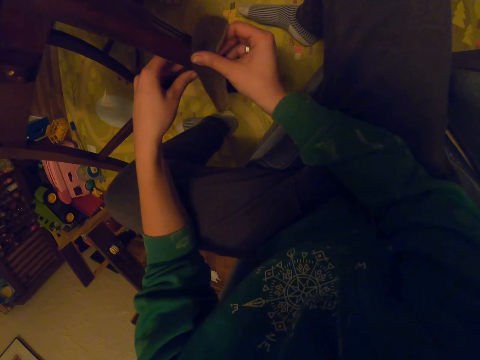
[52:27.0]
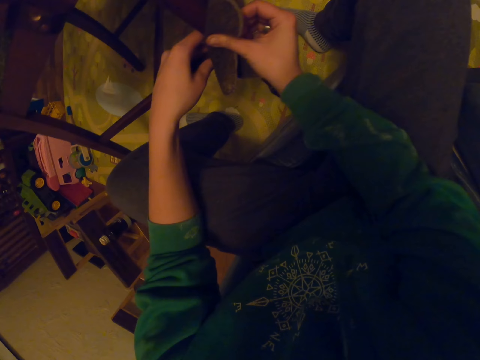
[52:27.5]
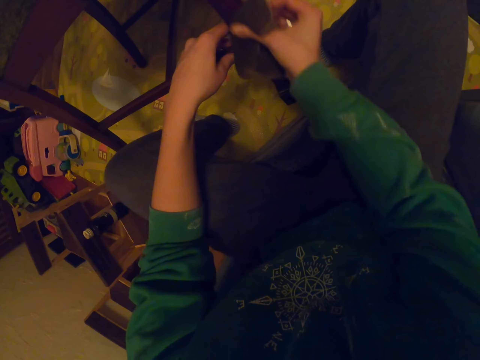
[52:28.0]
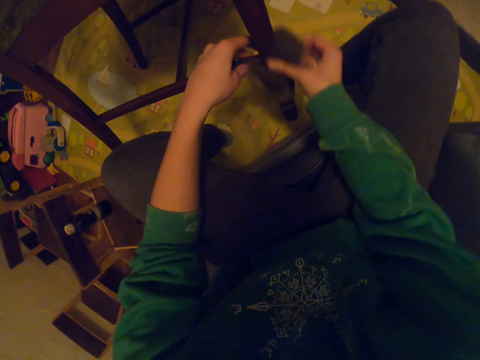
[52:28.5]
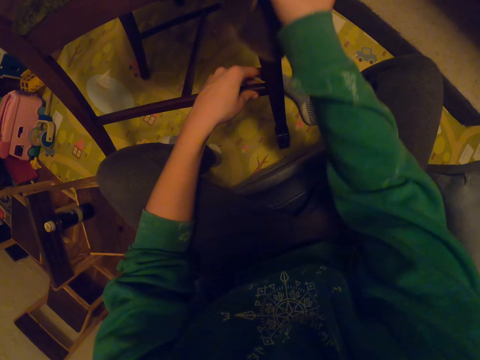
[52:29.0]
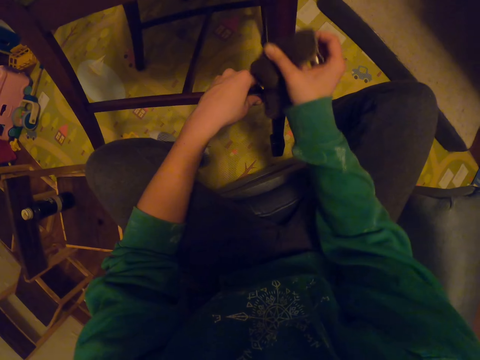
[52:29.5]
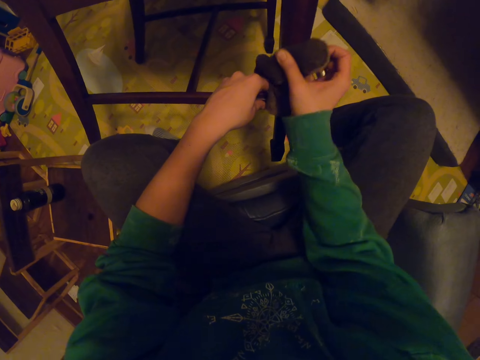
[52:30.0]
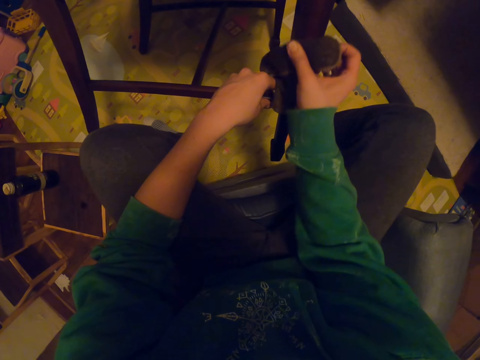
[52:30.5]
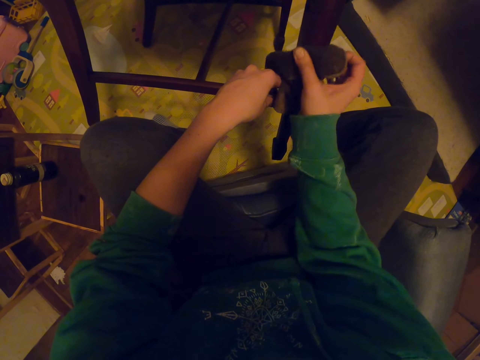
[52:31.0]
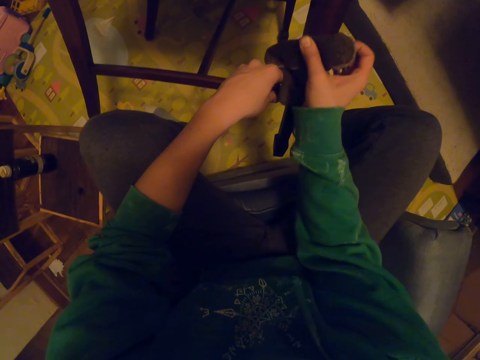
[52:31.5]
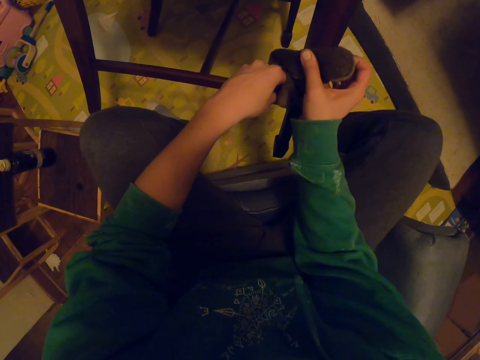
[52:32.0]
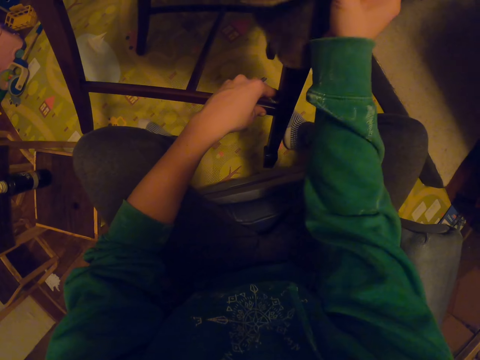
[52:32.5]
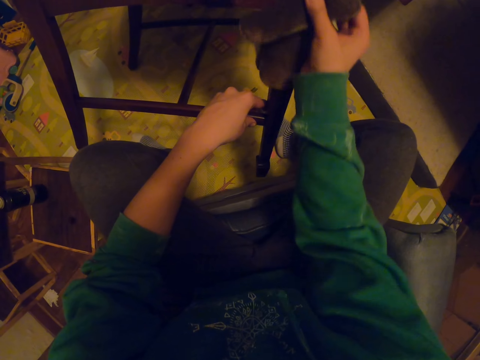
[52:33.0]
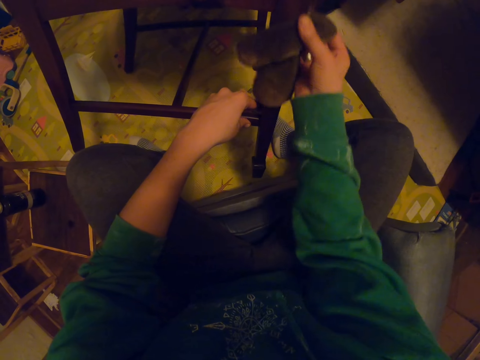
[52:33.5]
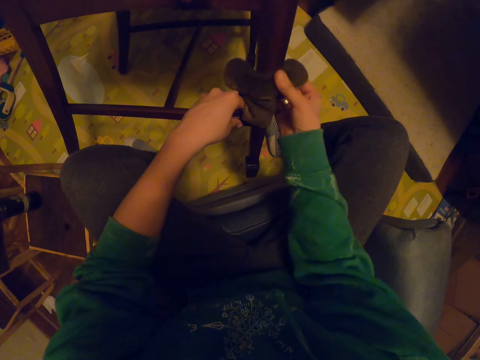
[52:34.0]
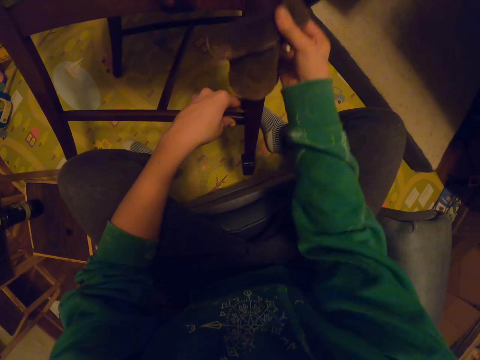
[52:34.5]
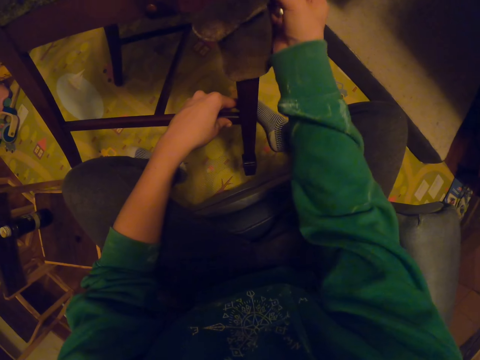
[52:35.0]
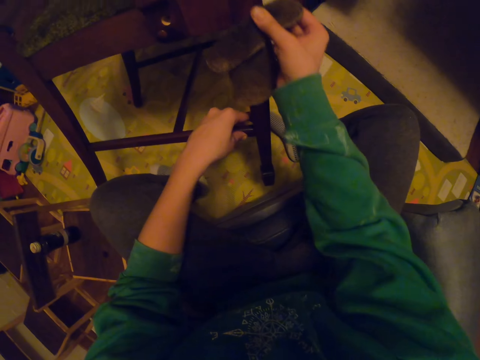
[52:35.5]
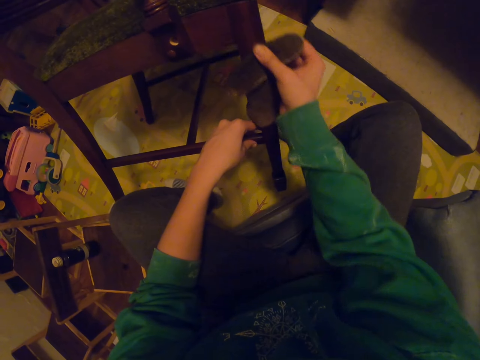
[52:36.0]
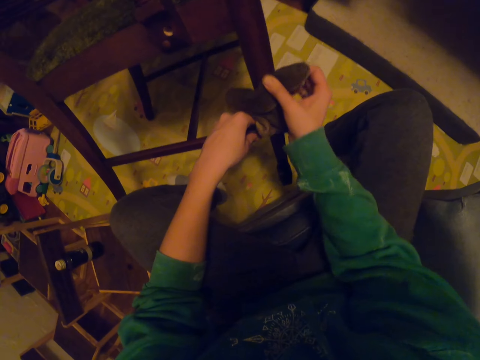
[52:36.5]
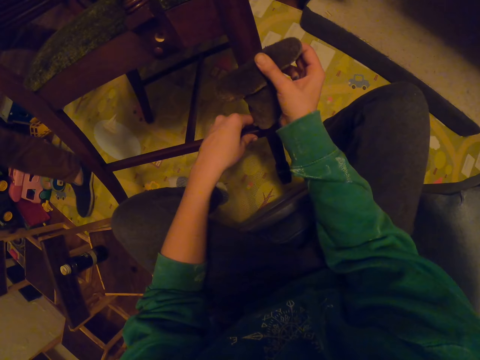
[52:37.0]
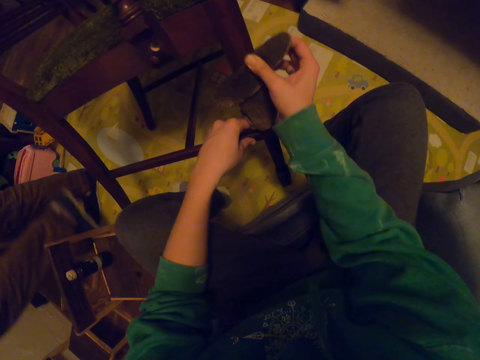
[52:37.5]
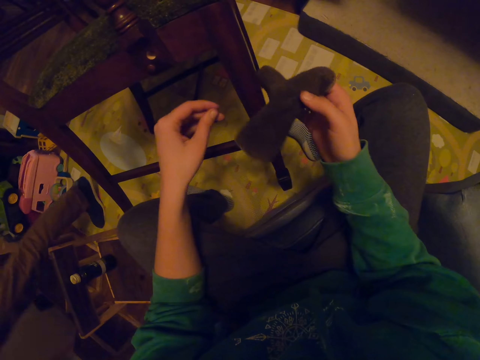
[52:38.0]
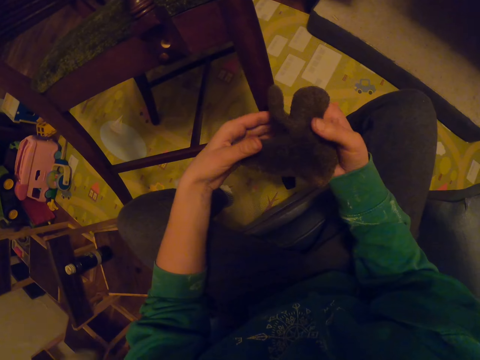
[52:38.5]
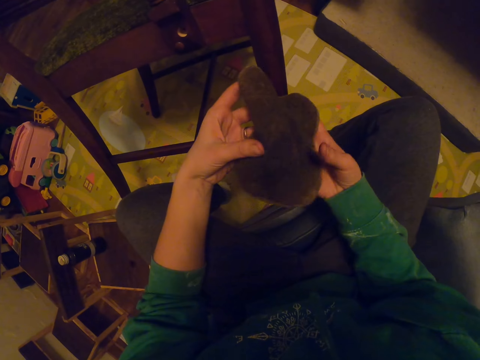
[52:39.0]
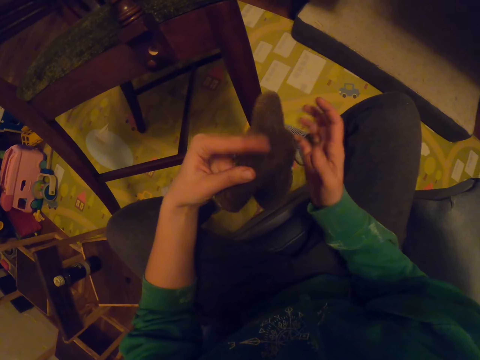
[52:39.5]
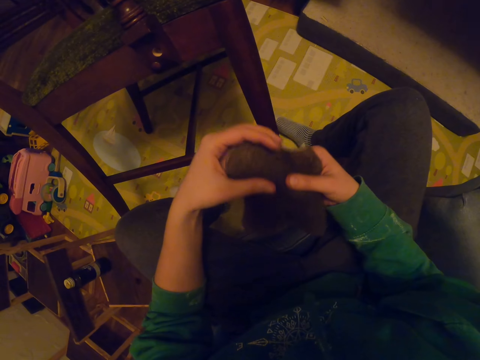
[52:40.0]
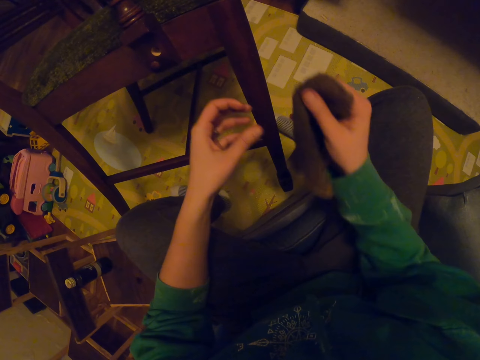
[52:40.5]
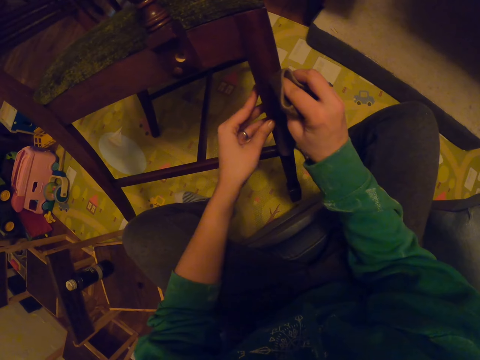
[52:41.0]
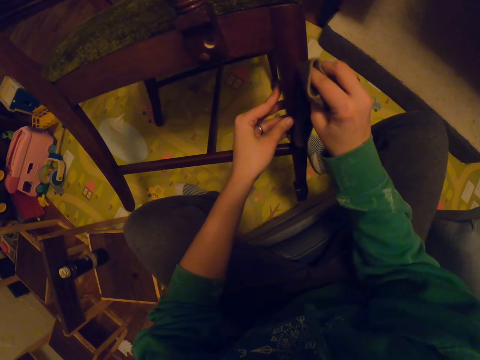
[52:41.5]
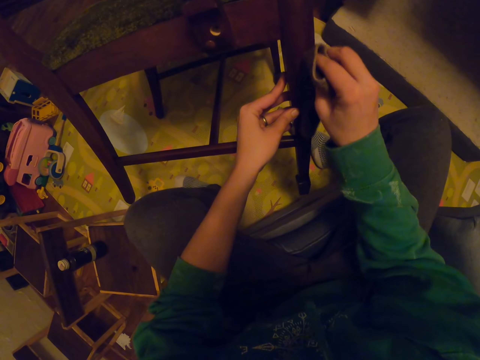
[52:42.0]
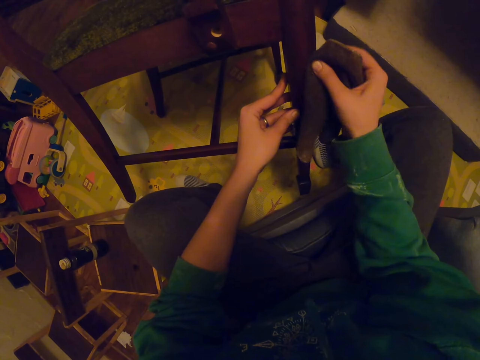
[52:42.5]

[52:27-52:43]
The camera wearer folds the towel. They wipe the towel.

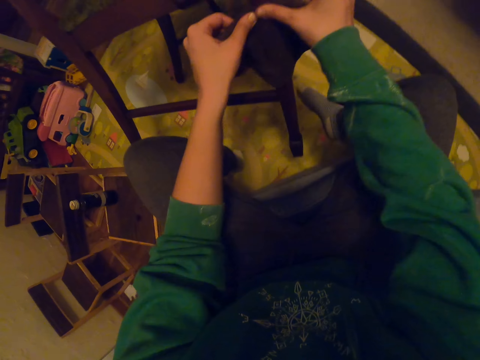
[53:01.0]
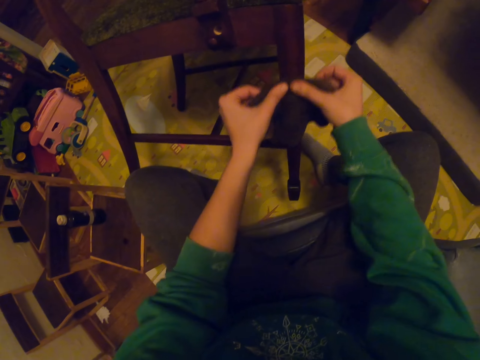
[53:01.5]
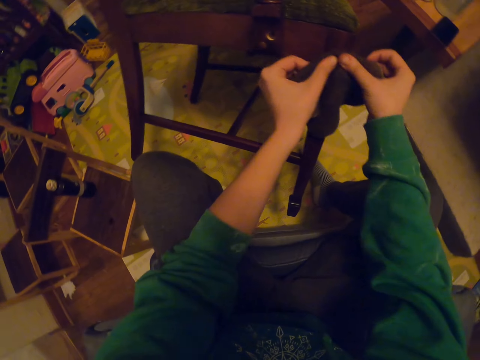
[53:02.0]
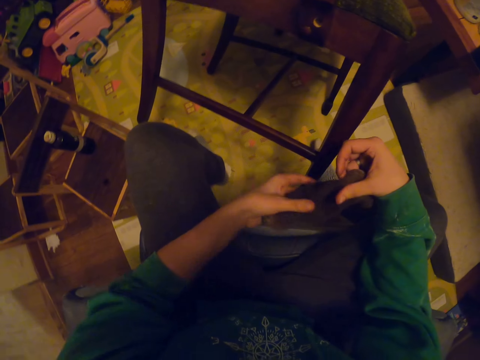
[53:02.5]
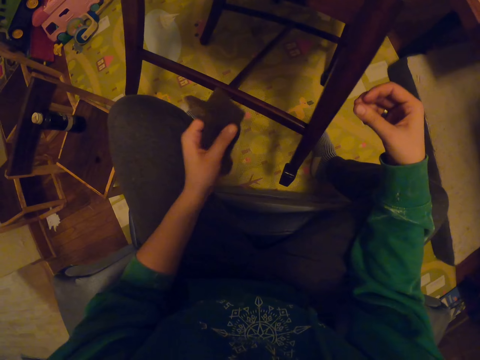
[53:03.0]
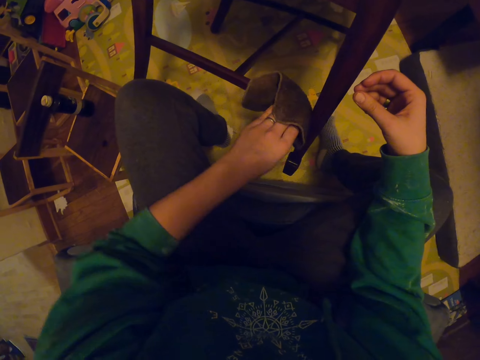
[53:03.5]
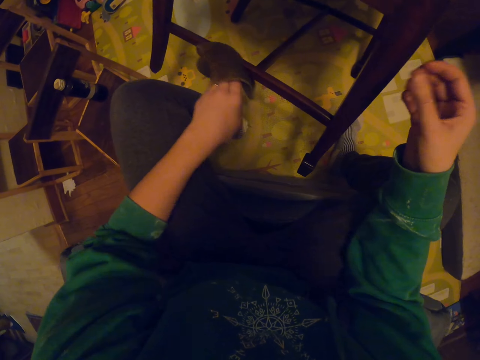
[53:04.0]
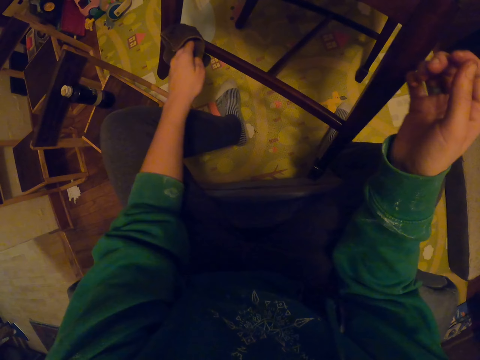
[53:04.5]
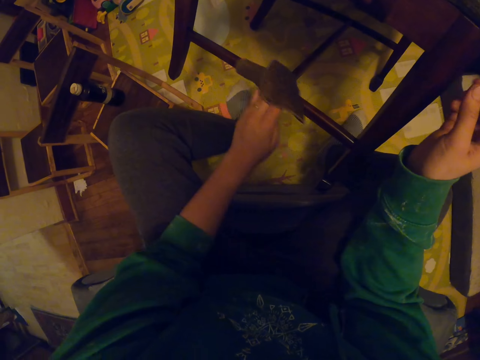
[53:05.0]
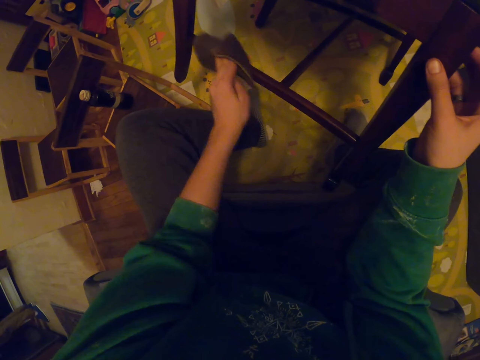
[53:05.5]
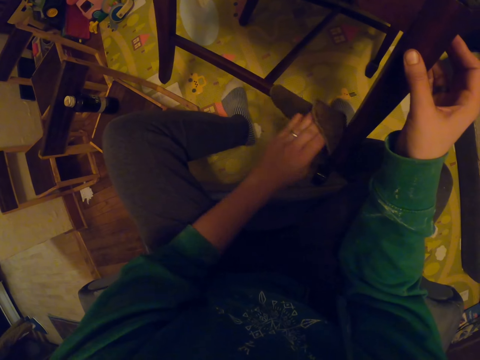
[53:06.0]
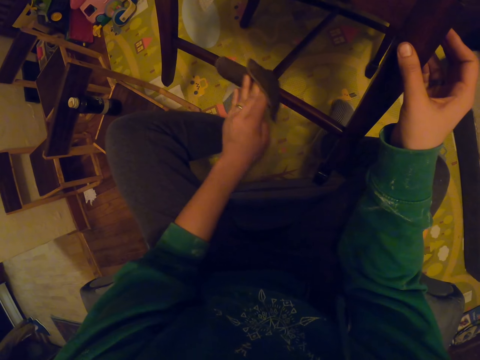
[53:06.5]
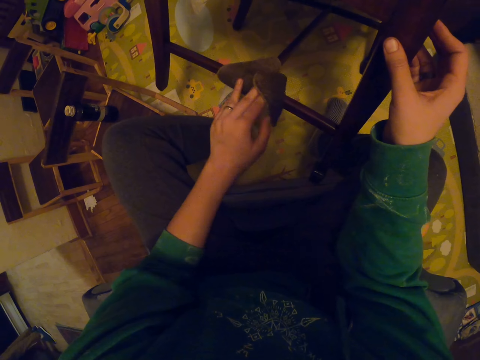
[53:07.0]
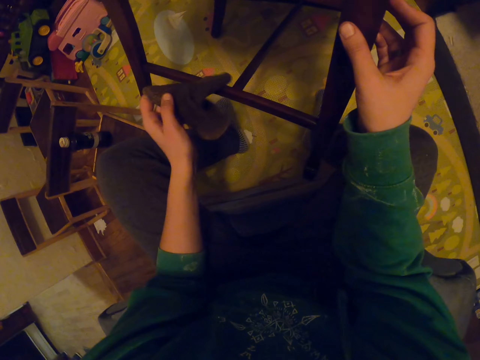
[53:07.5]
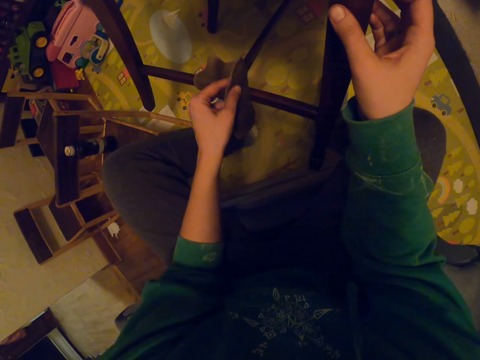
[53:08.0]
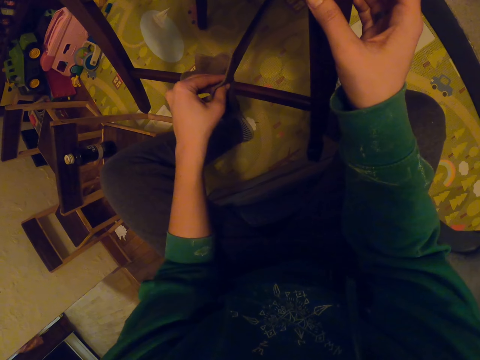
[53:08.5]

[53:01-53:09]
The camera wearer passes the towel to the left hand. They wipe the chair.

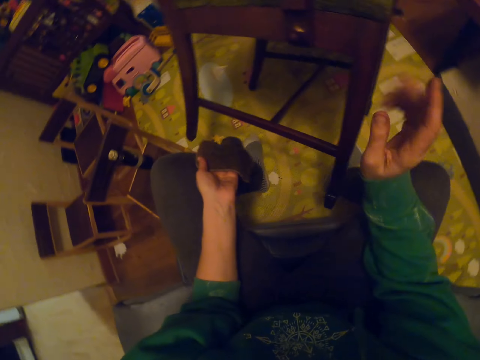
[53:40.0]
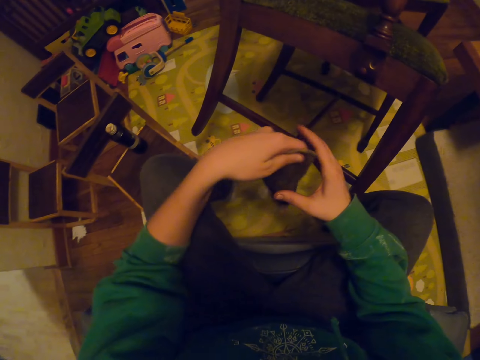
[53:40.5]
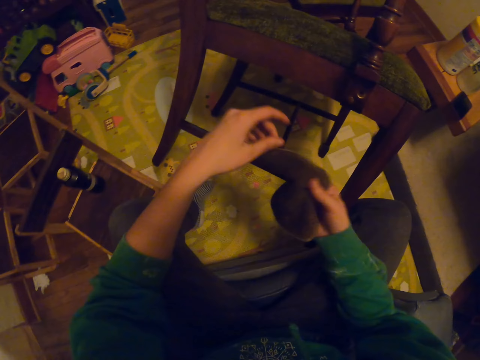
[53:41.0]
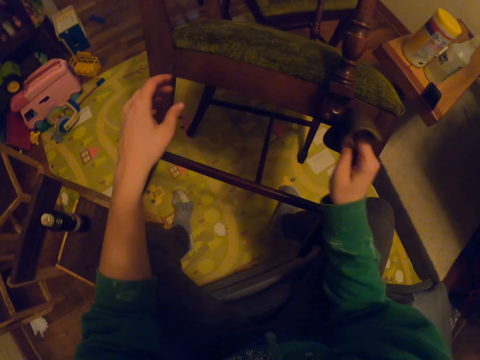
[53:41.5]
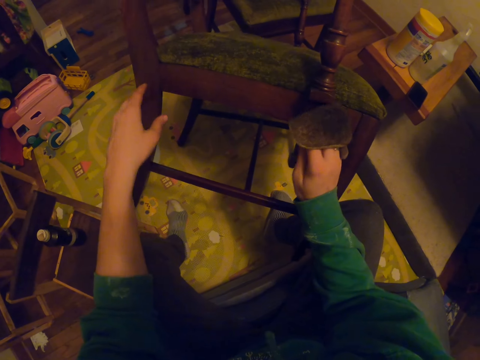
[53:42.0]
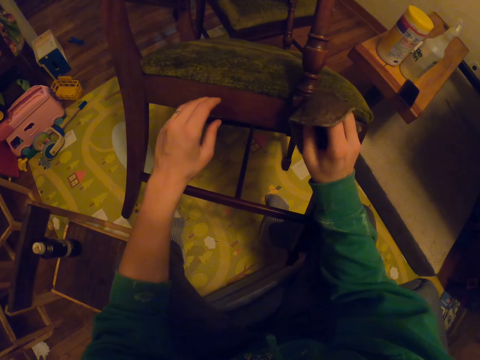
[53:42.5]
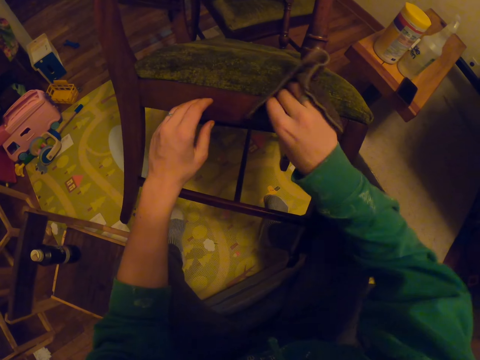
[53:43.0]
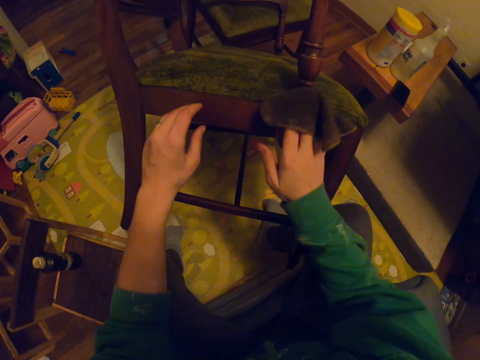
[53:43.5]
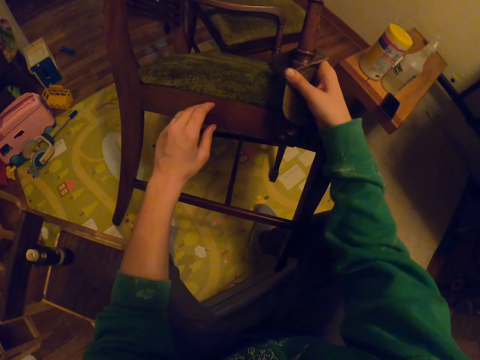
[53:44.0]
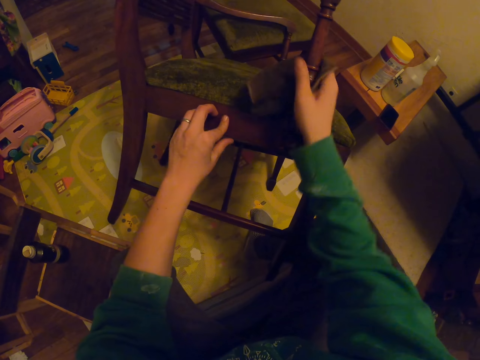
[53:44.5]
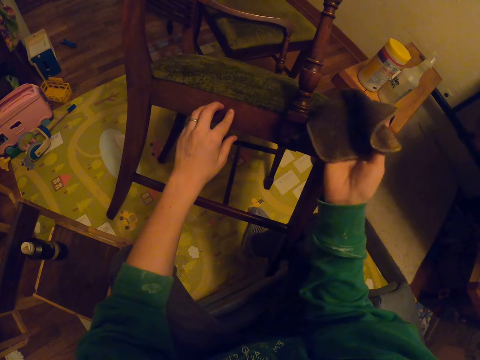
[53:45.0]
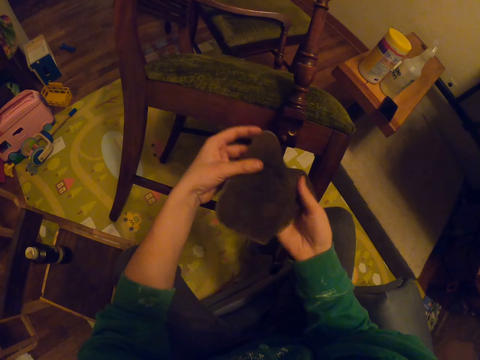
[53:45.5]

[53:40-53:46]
The camera wearer passes the towel to the right hand. They wipe the chair.
